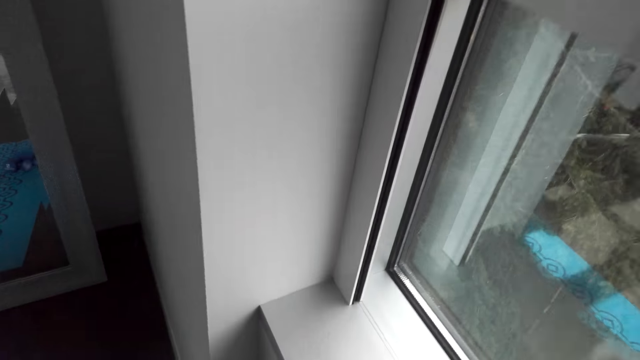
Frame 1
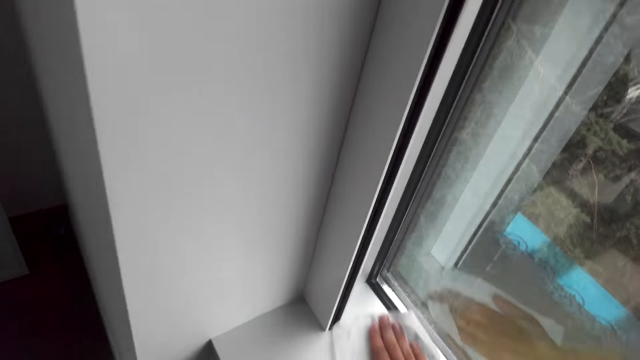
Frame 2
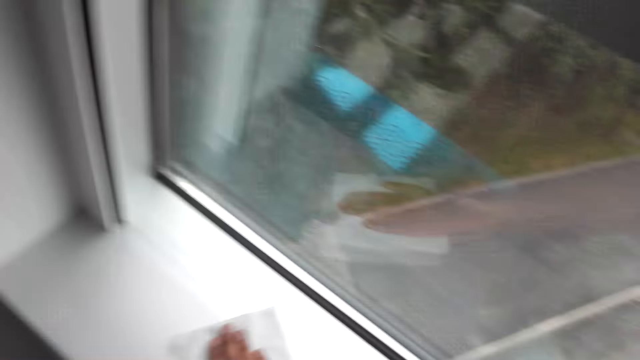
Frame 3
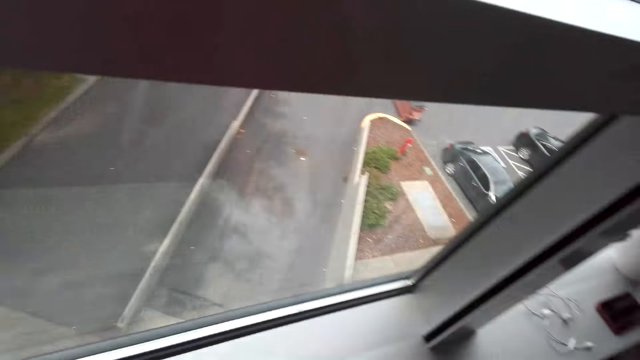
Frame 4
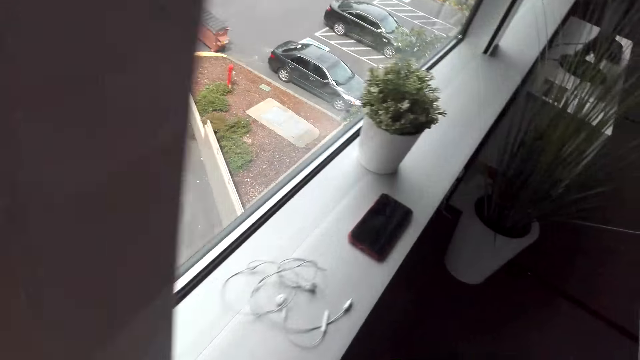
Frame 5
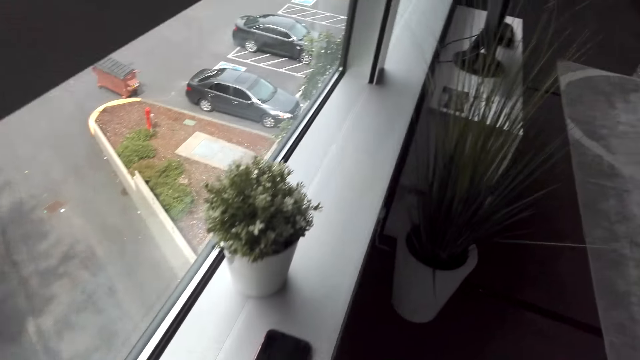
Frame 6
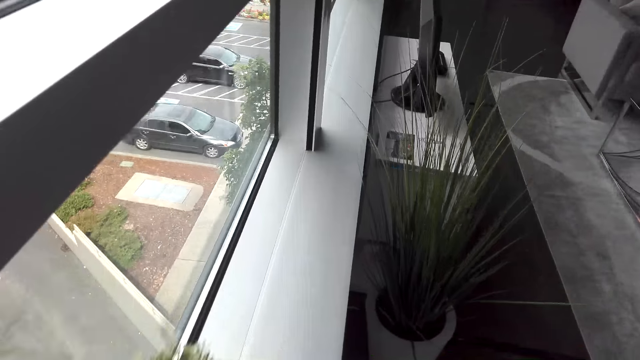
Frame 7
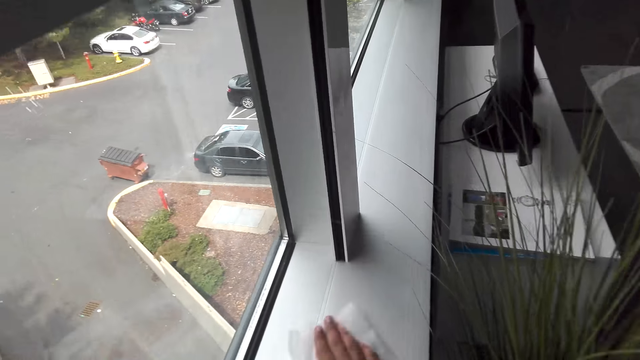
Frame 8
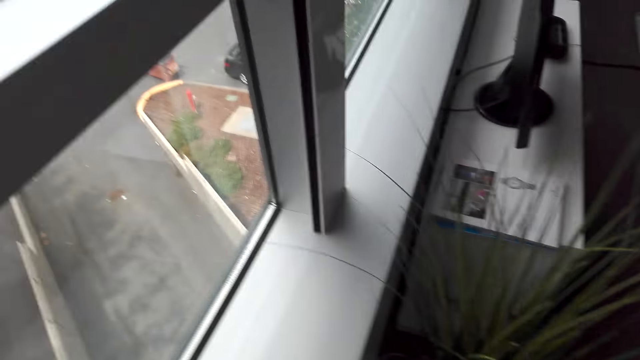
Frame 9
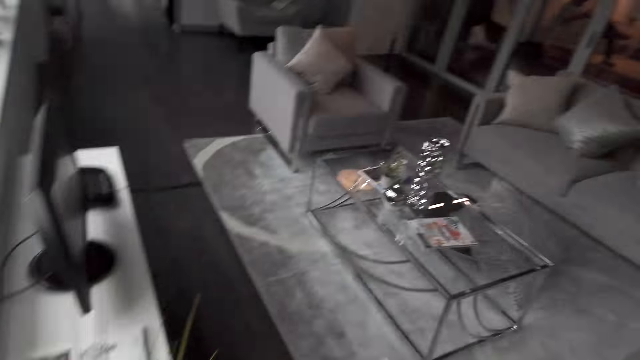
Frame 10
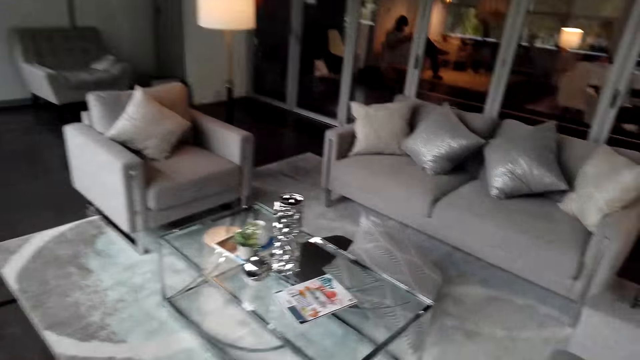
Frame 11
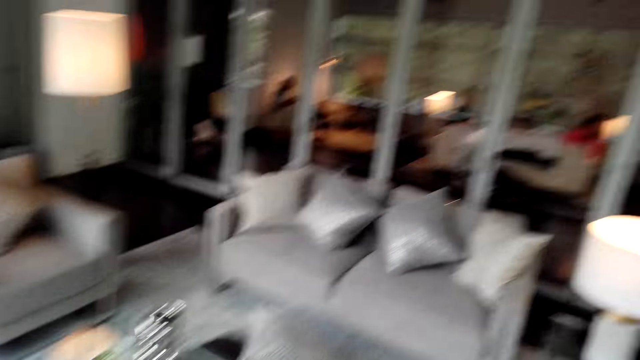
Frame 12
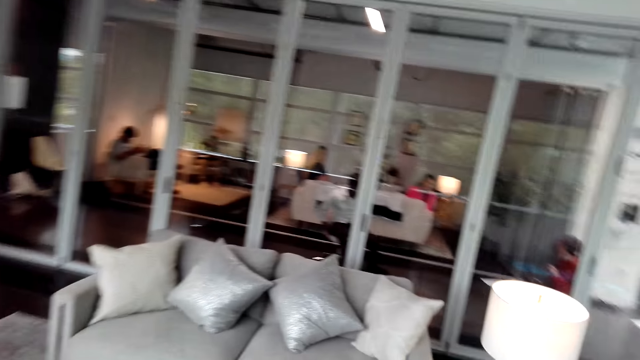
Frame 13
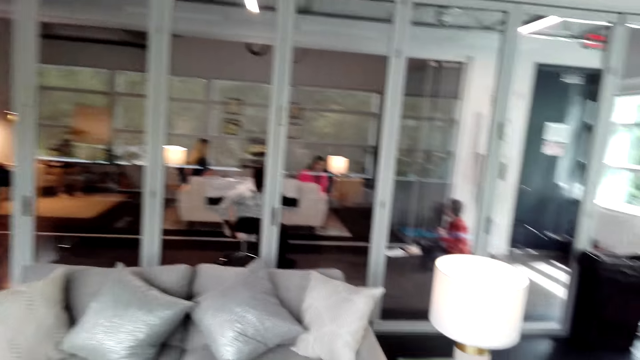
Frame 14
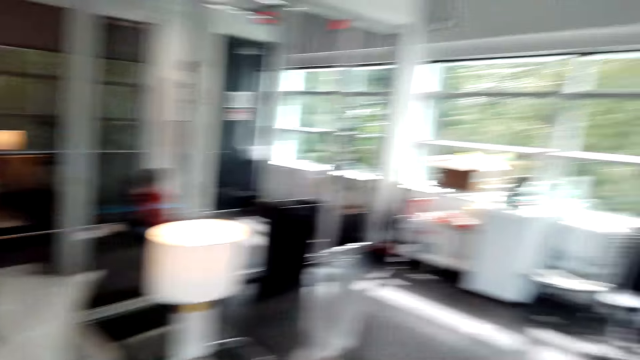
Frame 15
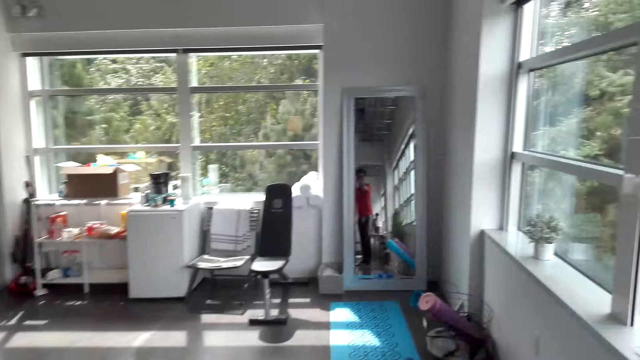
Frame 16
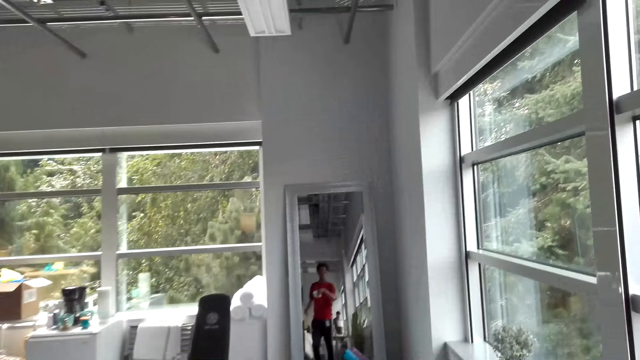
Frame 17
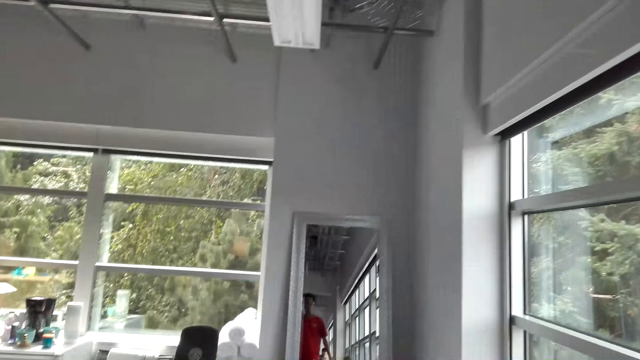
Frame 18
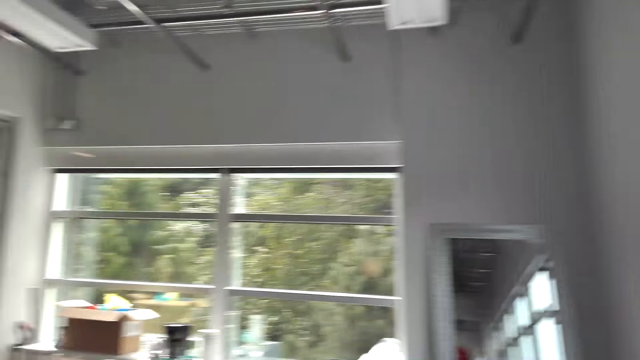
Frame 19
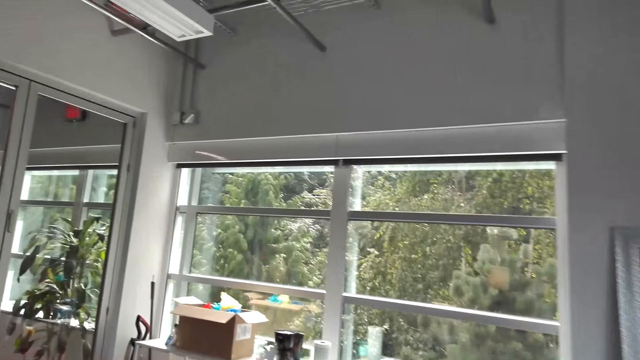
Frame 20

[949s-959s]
The camera wearer walks in the room.

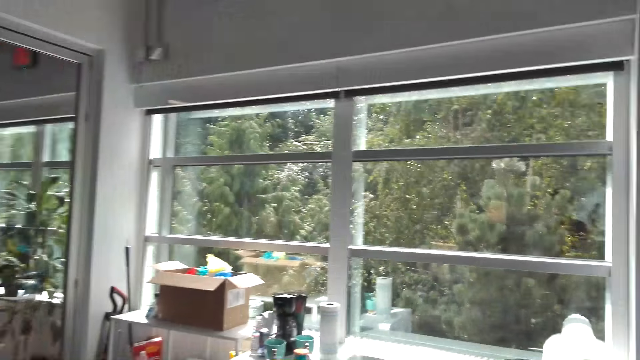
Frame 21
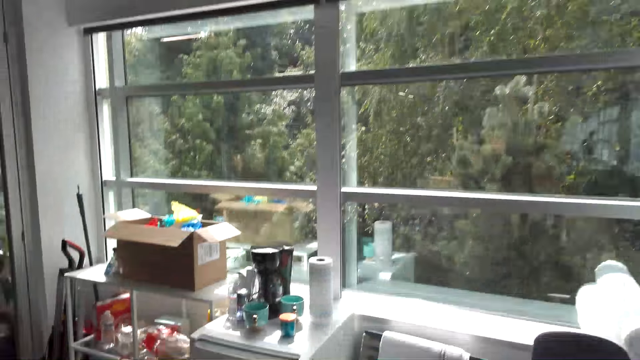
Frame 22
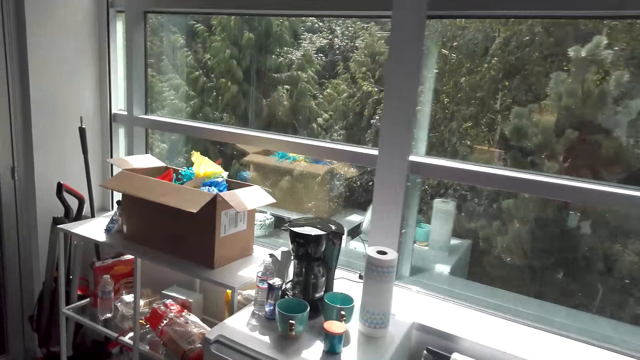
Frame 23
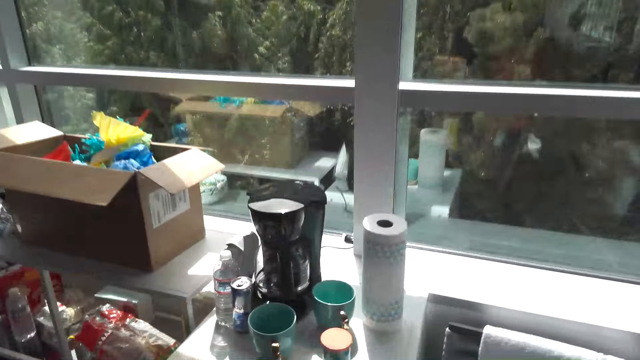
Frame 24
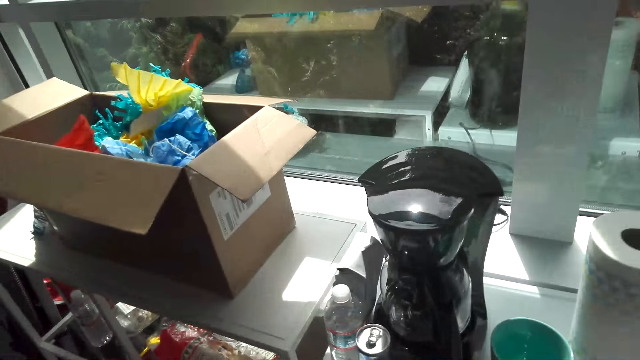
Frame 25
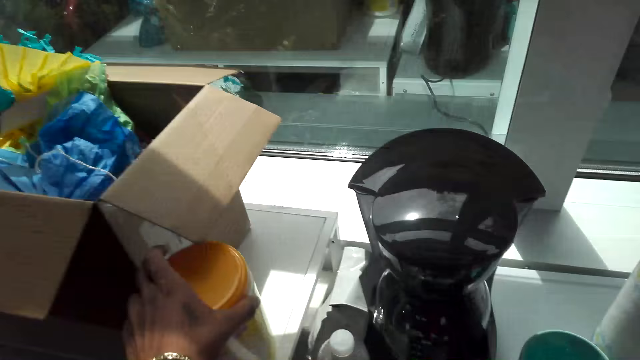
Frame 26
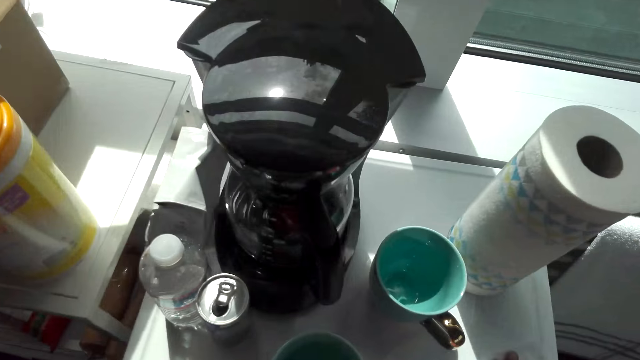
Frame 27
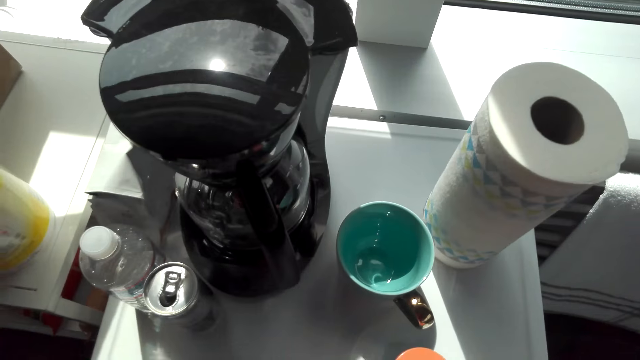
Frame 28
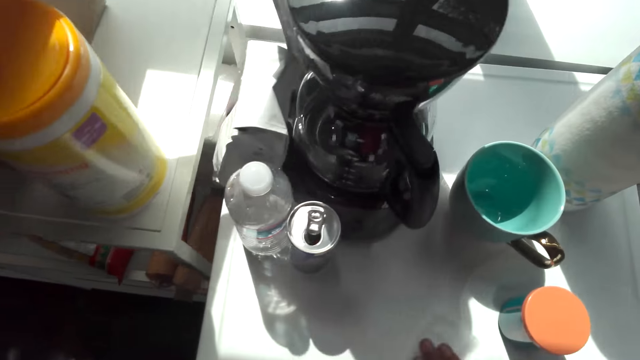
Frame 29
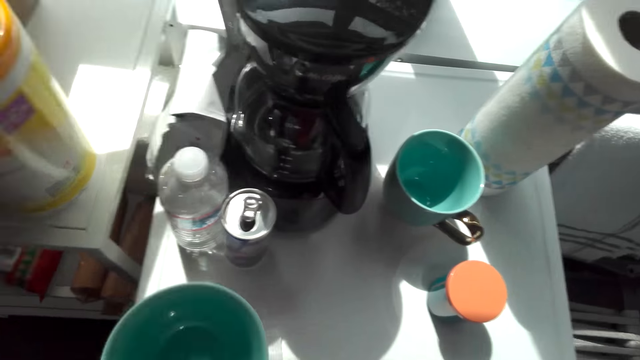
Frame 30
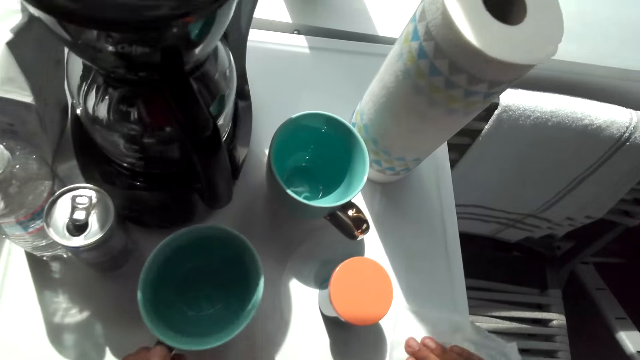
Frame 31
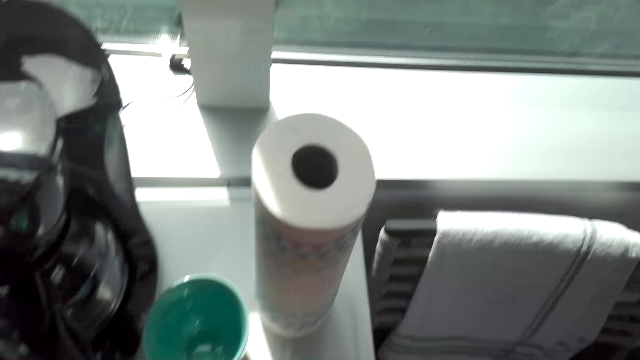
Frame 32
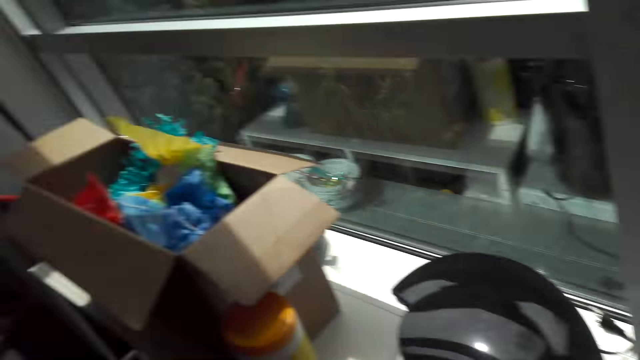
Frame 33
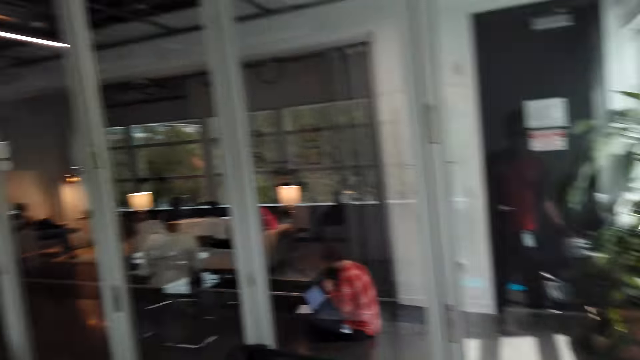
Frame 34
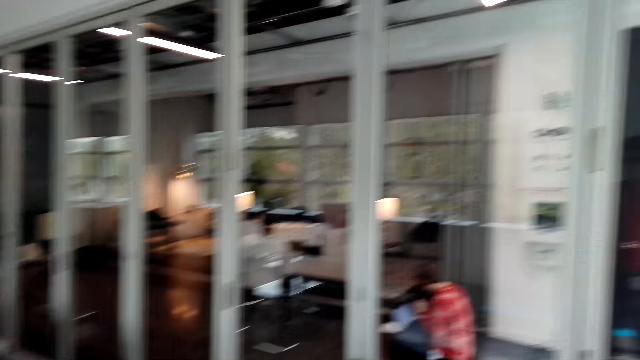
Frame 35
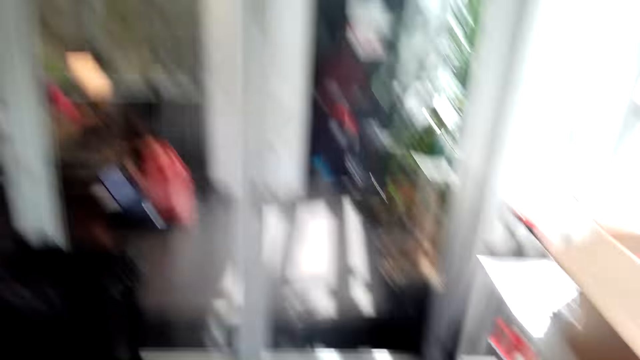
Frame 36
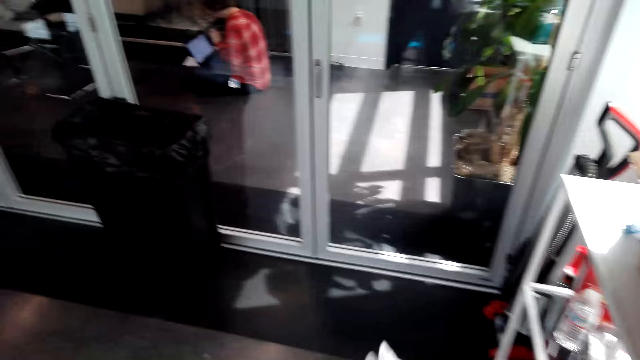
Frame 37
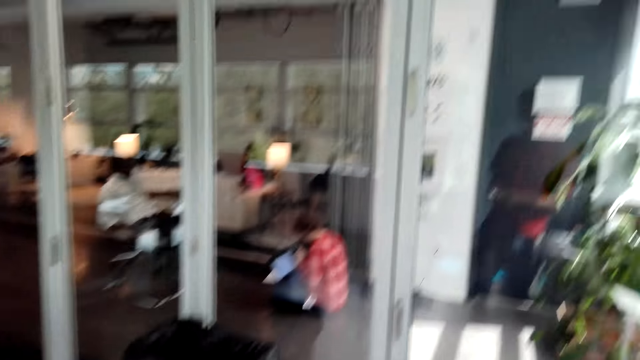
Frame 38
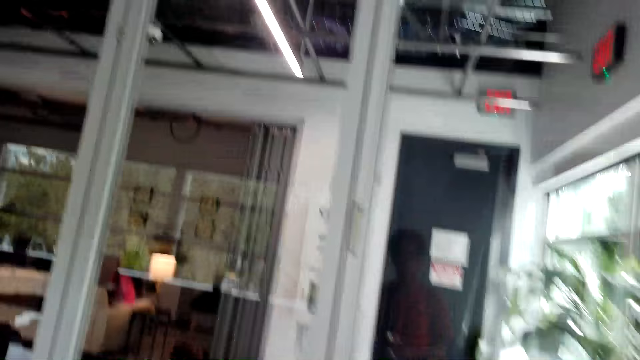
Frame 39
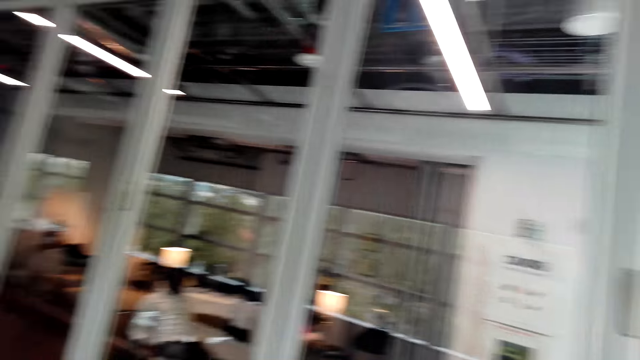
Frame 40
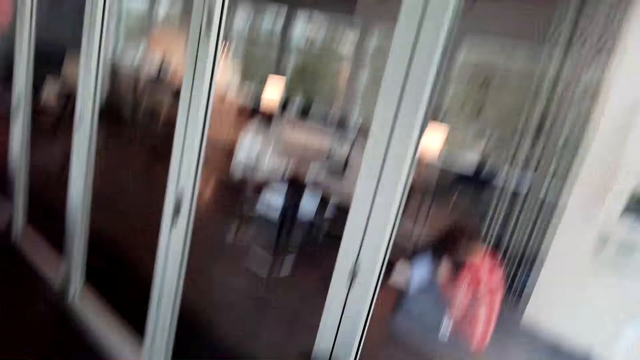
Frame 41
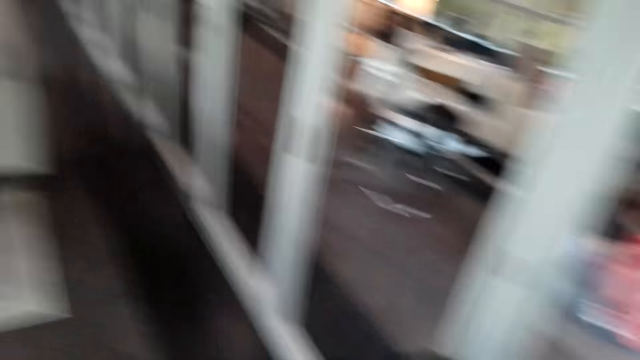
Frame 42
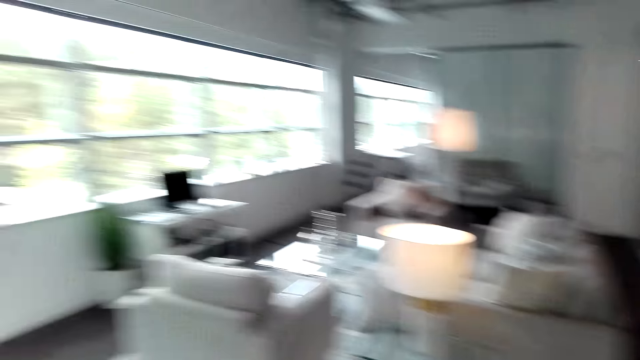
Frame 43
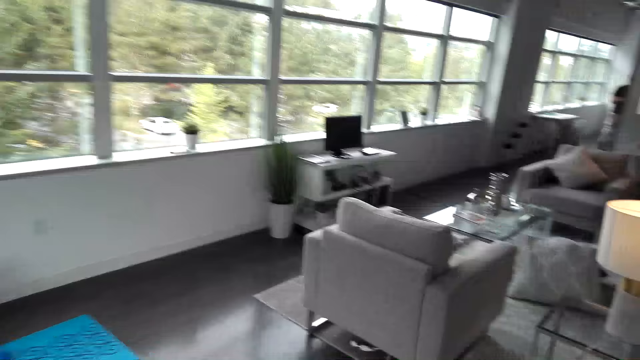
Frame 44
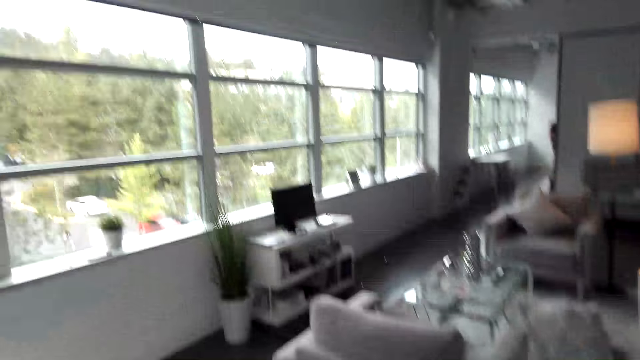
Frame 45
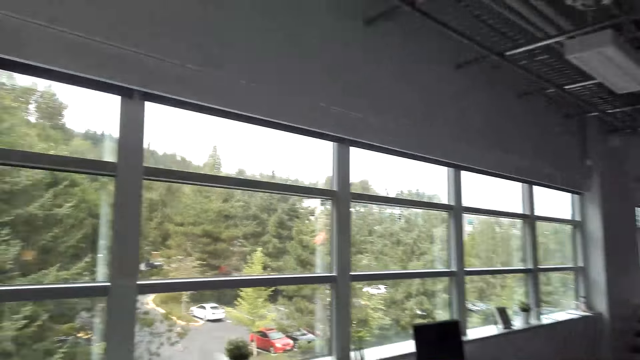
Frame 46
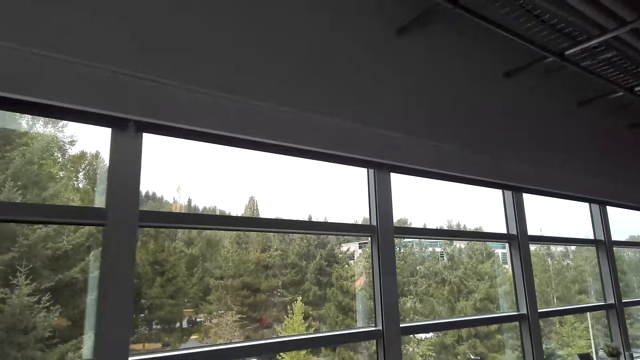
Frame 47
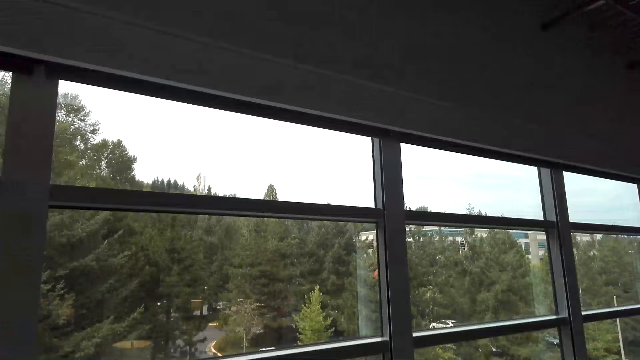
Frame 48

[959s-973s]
The camera wearer puts the can of wipes on the counter. They pick up a cup from the mini fridge, wipe the mini fridge with a tissue, and put the cup on the mini fridge. They walk around the house.
